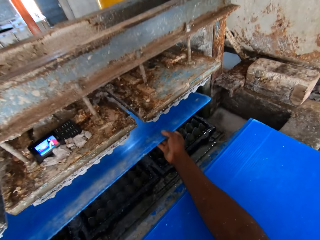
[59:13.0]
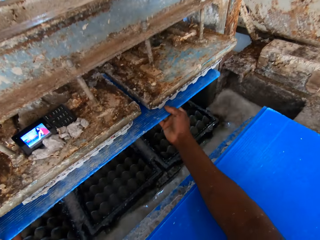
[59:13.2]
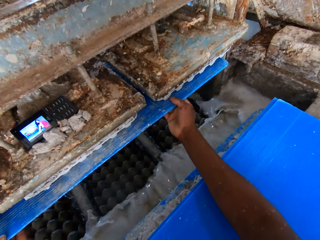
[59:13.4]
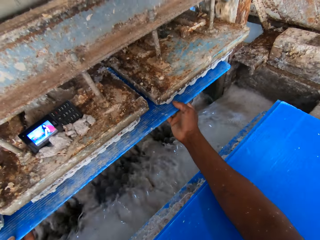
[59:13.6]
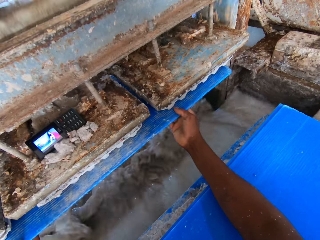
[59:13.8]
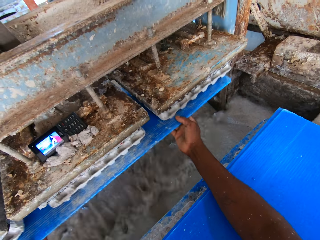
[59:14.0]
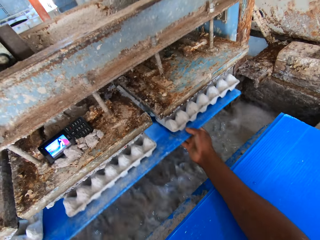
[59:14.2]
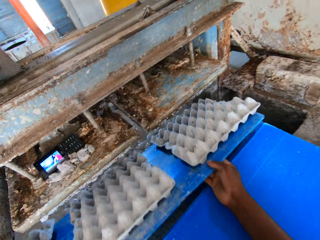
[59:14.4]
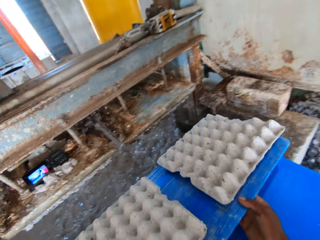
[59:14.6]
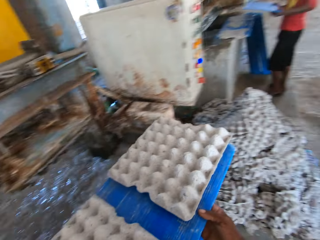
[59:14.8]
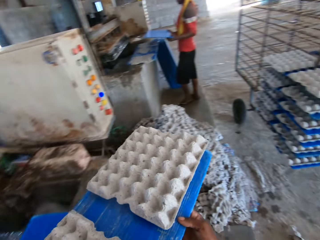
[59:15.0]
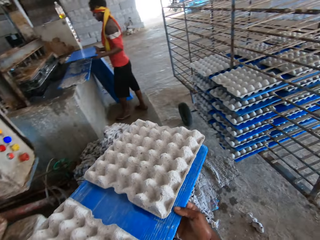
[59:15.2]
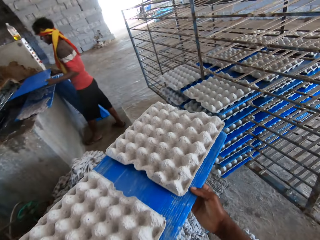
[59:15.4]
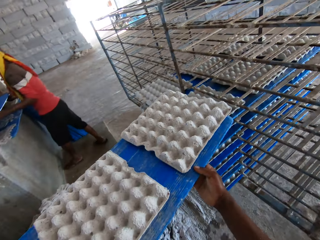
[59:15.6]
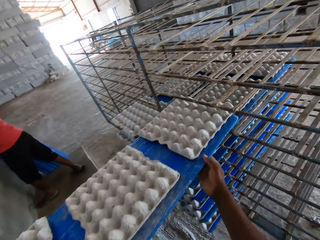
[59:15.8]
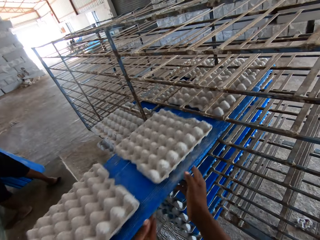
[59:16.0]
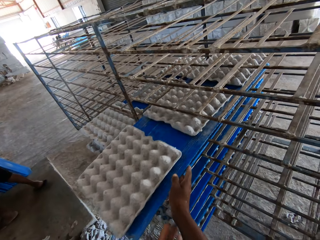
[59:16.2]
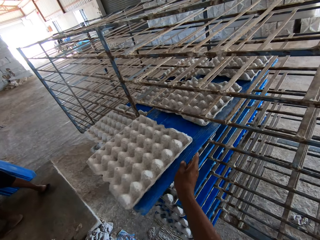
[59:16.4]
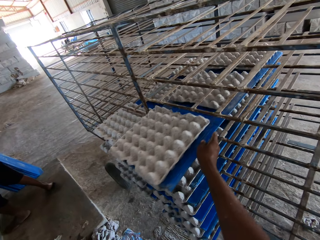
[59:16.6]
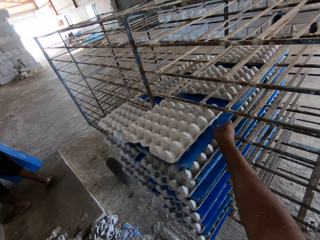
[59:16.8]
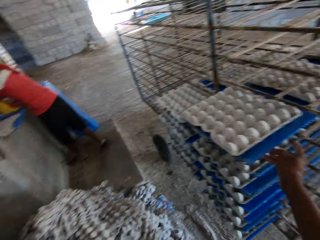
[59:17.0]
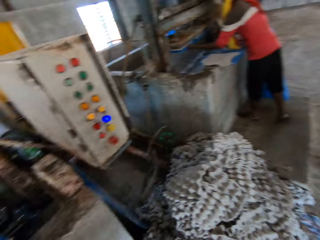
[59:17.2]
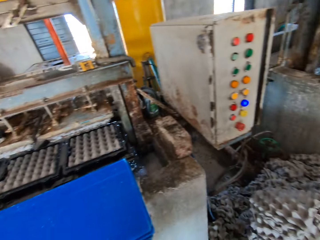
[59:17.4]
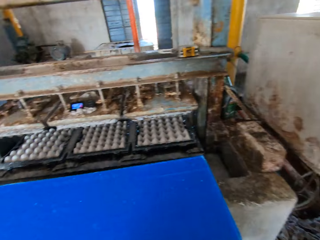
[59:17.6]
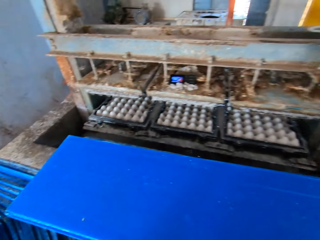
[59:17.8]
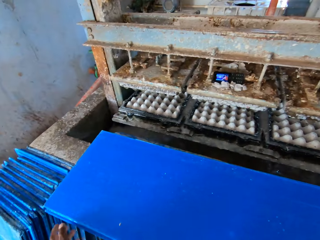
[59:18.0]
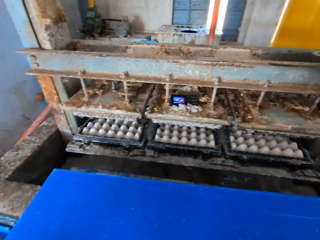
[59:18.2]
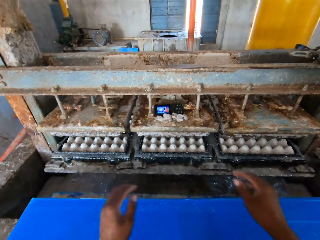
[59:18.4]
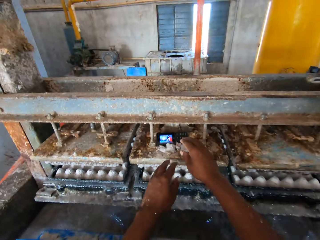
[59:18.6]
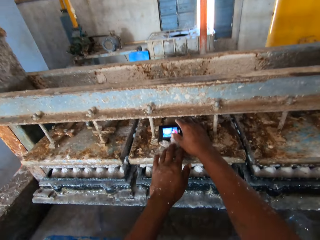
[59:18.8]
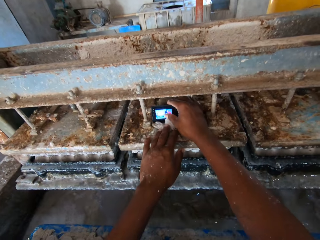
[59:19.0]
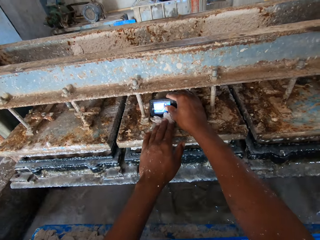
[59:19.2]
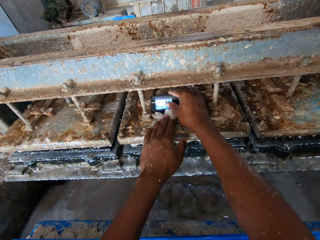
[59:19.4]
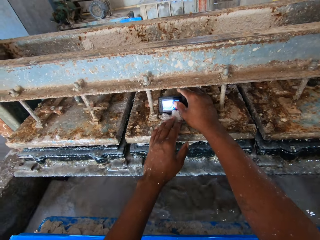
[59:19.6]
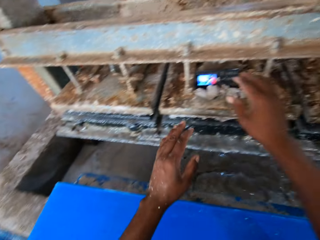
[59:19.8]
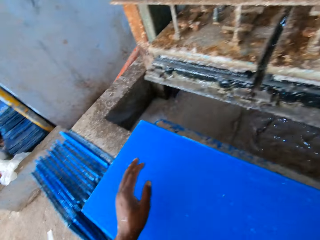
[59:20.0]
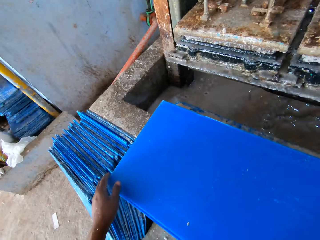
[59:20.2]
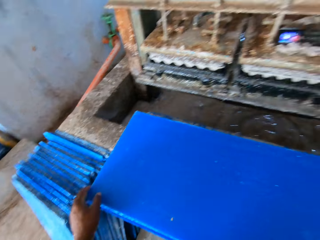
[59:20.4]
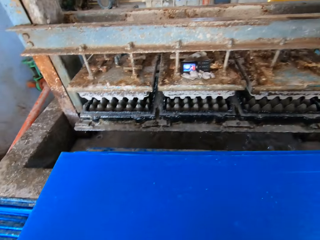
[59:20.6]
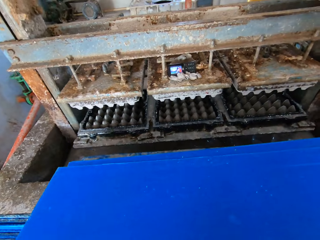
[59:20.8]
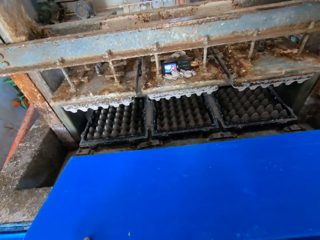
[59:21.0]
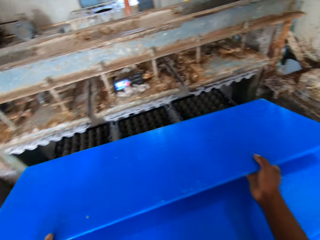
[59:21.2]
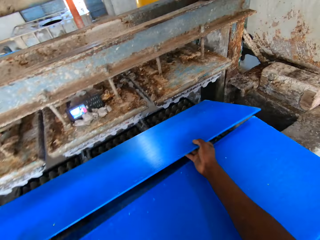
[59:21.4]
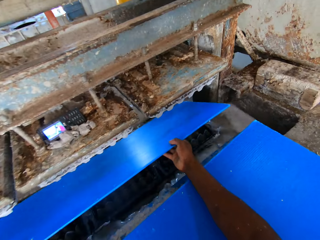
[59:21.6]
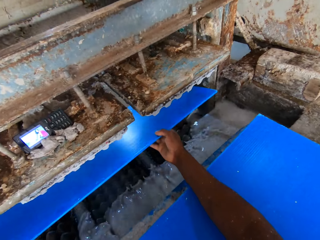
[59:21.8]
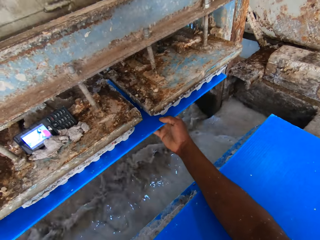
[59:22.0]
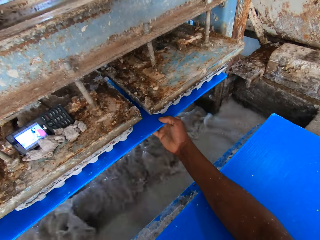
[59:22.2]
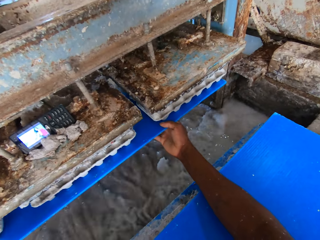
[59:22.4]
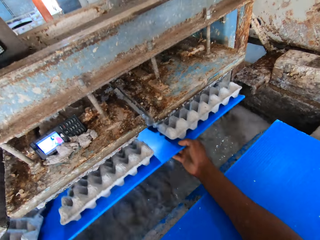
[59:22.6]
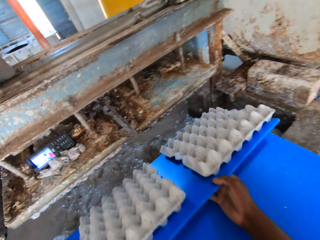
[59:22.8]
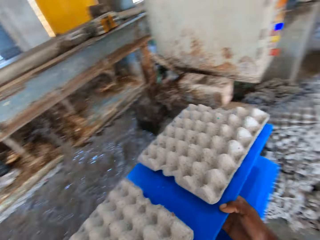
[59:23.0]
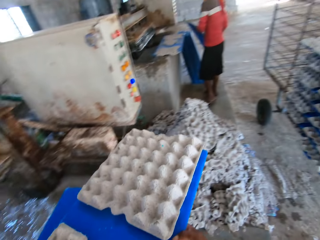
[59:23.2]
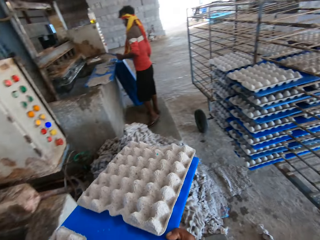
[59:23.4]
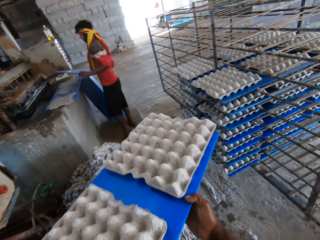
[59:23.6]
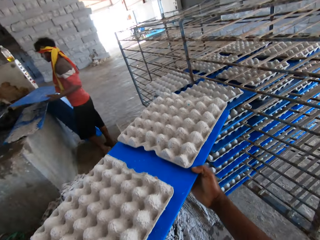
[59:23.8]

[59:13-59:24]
The camera wearer places the tray under the crate molder with both hands. He brings out some crates from the crate molder with the tray in both hands. The man holds a tray with both hands. The camera wearer places the tray of crates in the crate rack with both hands. He holds the tray of crates in the crate rack with his right hand and pushes the tray of crates in the crate rack with his right hand. The man holds the tray under the crate molder with both hands. The camera wearer holds a phone in the crate molder with his right hand. He places his left hand in the crate molder. He touches the phone. He operates the phone in the crate molder with his right hand. He holds the tray on the pavement with his left hand. He holds the tray on the pavement with both hands. He picks the tray from the pavement with both hands. He places the tray under the crate molder with both hands. He brings out some crates from the crate molder with the tray in both hands. The man holds a tray with both hands.

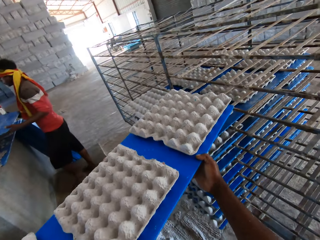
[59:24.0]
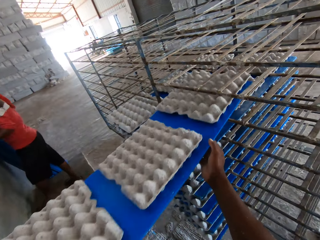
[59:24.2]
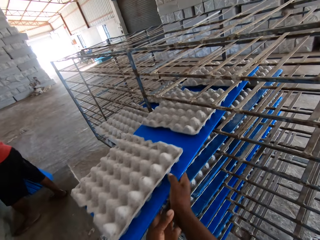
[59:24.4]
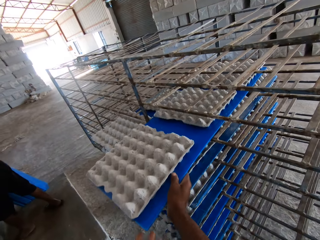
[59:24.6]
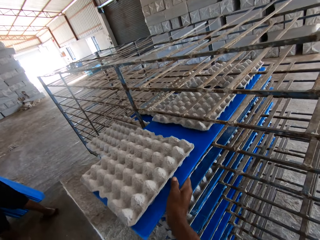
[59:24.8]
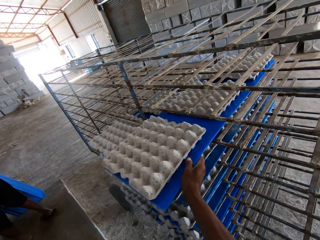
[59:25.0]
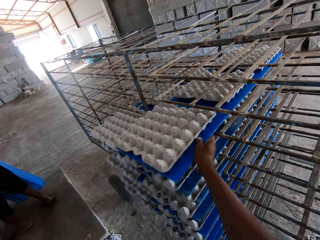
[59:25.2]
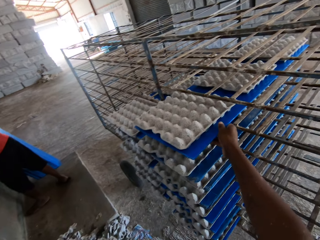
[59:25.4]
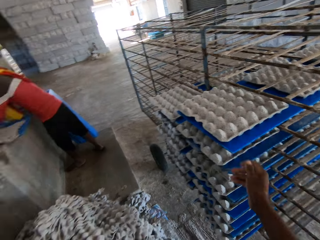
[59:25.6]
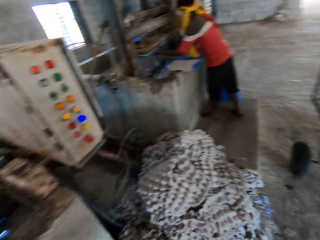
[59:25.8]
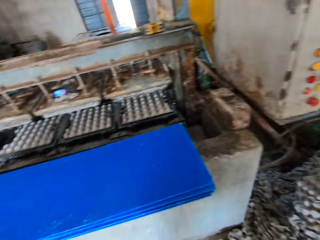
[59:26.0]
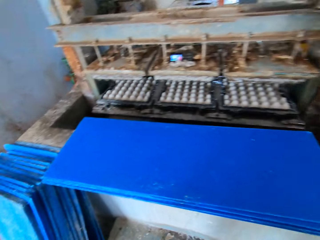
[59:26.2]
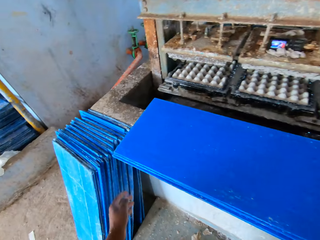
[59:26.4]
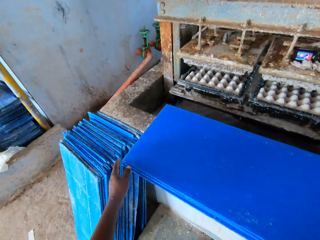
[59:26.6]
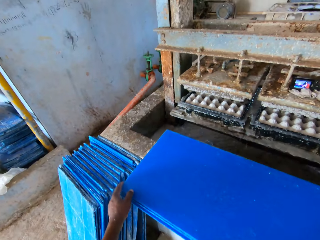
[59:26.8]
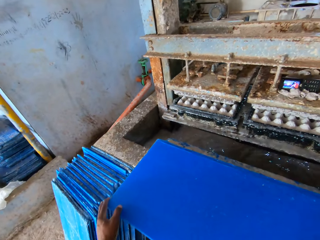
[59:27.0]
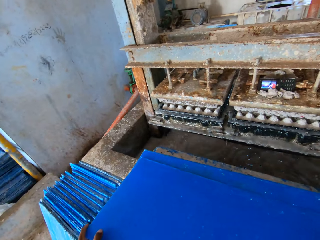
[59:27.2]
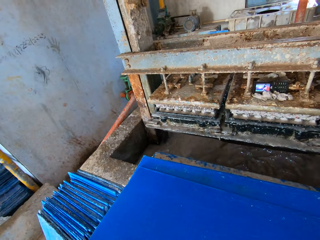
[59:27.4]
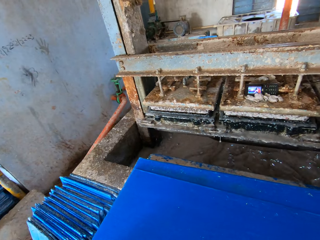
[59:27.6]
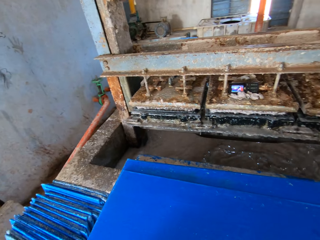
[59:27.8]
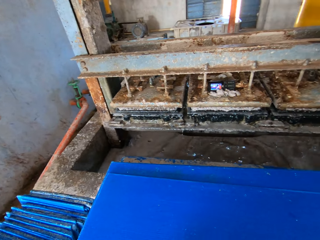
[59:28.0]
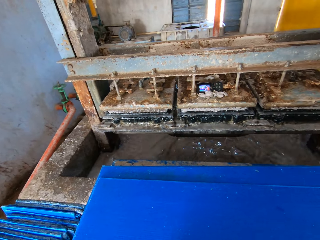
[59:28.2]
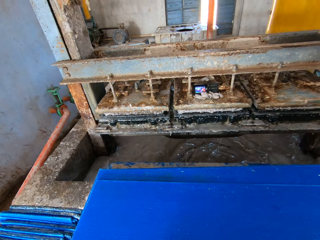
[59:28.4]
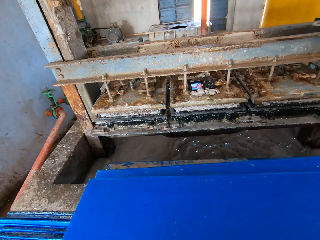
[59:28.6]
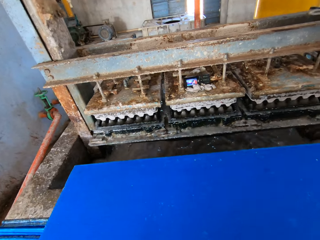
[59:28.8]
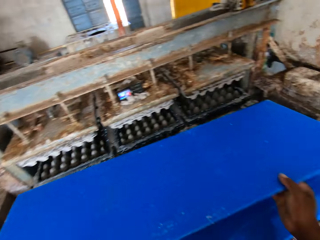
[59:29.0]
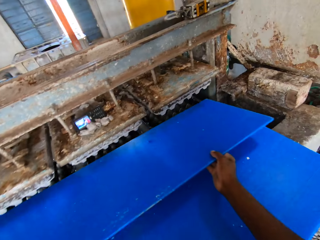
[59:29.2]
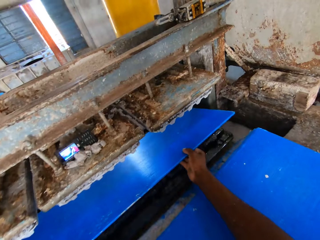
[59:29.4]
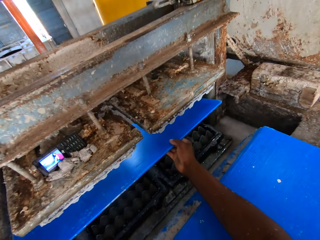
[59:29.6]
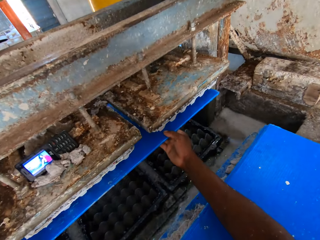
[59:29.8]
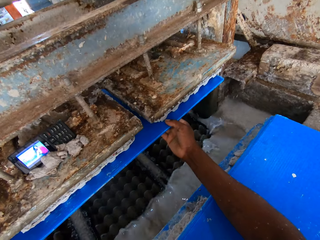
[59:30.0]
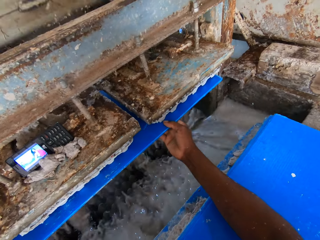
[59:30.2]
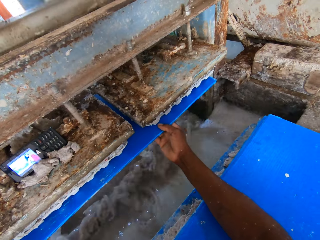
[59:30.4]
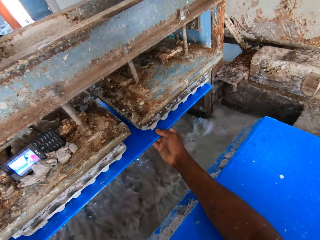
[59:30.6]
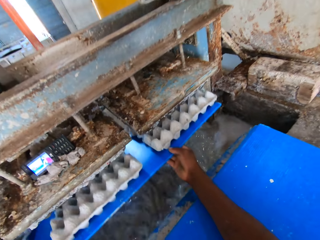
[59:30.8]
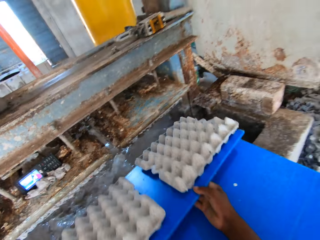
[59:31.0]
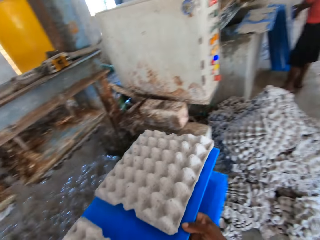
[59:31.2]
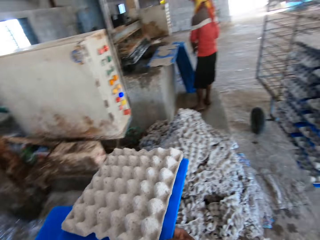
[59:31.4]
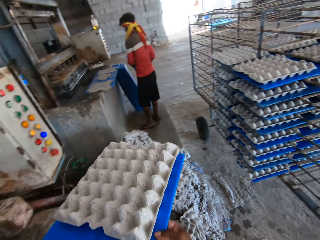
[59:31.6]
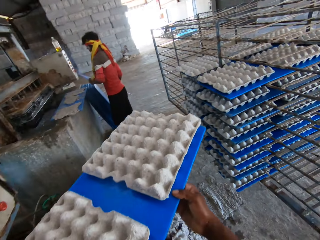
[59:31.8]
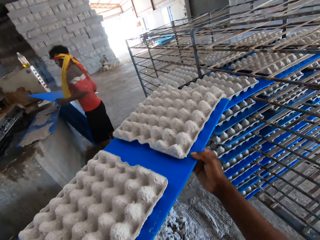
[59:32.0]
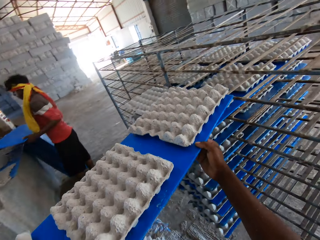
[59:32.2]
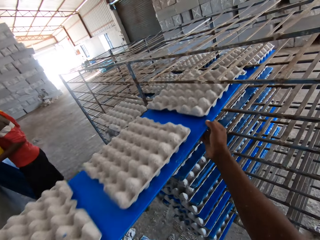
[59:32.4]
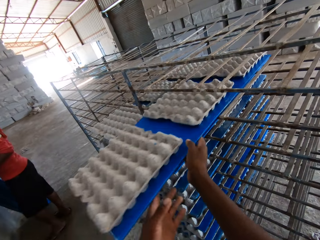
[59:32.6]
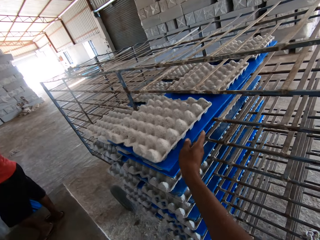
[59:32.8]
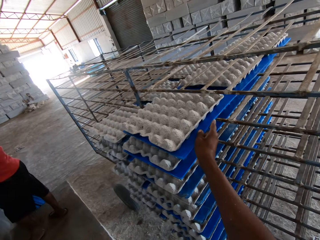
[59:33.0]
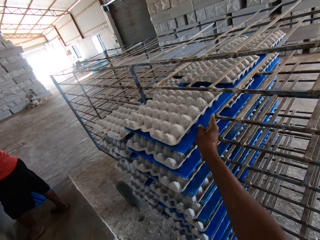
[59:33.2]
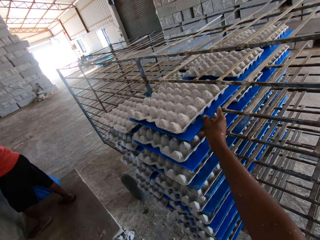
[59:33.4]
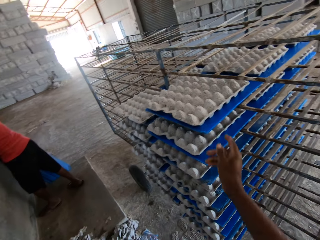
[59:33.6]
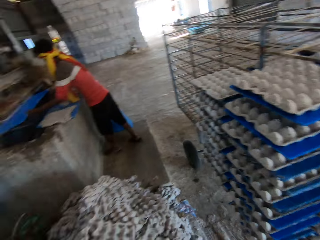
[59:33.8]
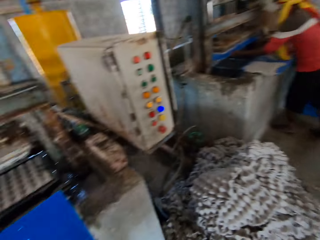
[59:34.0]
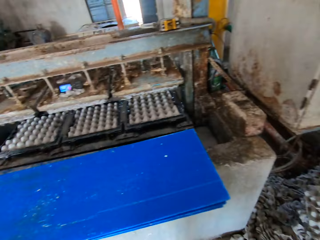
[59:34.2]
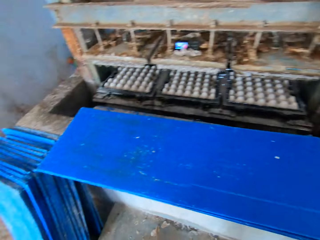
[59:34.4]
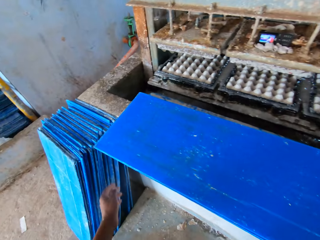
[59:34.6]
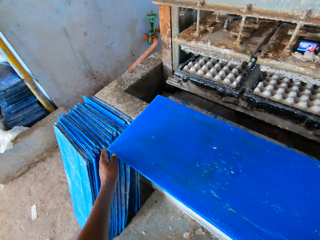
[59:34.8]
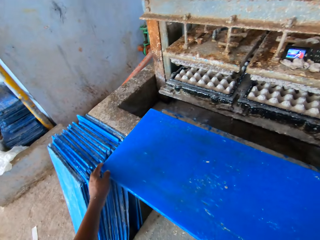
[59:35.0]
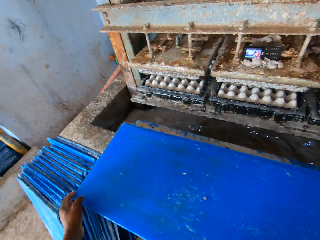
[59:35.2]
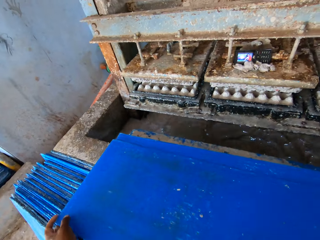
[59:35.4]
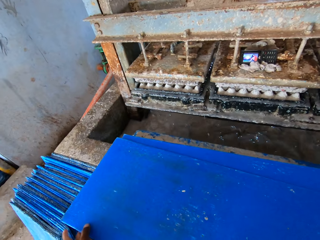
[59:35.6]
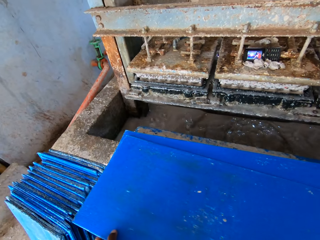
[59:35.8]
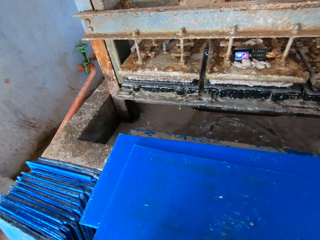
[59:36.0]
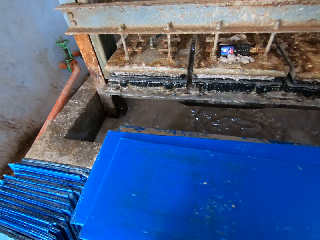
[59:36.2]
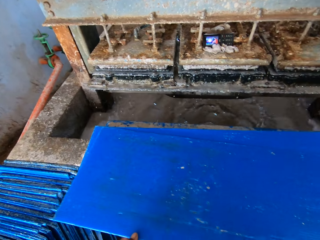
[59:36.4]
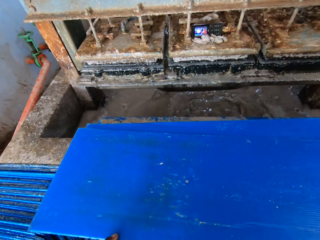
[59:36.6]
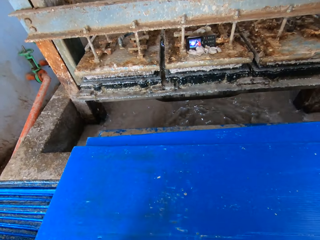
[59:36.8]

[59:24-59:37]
The camera wearer places the tray of crates in the crate rack with both hands. He holds the tray of crates in the crate rack with his right hand and pushes the tray of crates in the crate rack with his right hand. The man holds the tray under the crate molder with both hands. The camera wearer holds the tray on the pavement with his left hand. He holds the tray on the pavement with both hands. He picks the tray from the pavement with both hands. He places the tray under the crate molder with both hands. He brings out some crates from the crate molder with the tray in both hands. The man picks a tray from the floor with both hands. The camera wearer places the tray of crates in the crate rack with both hands. He holds the tray of crates in the crate rack with his right hand and pushes the tray of crates in the crate rack with his right hand. The man places the tray under the crate molder with both hands. The camera wearer holds the tray on the pavement with his left hand. He holds the tray on the pavement with both hands. He picks the tray from the pavement with both hands.
